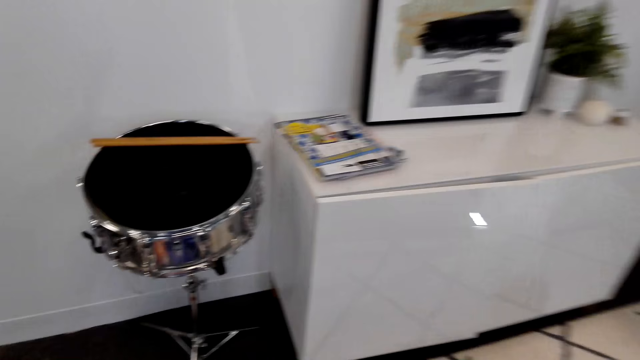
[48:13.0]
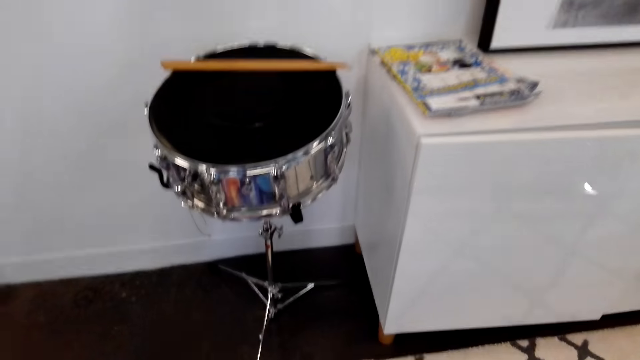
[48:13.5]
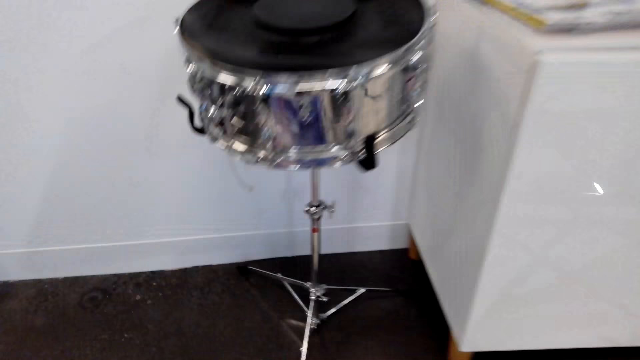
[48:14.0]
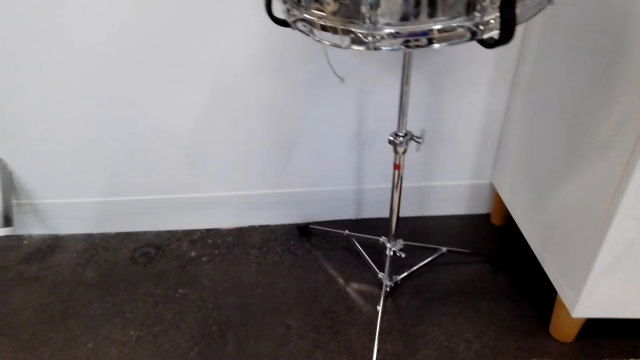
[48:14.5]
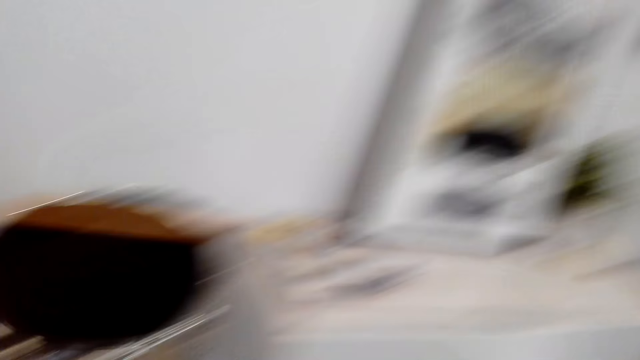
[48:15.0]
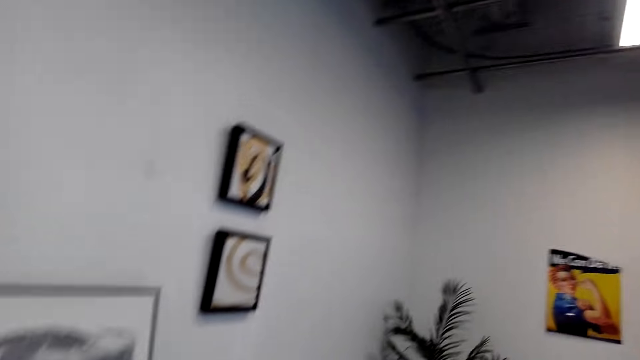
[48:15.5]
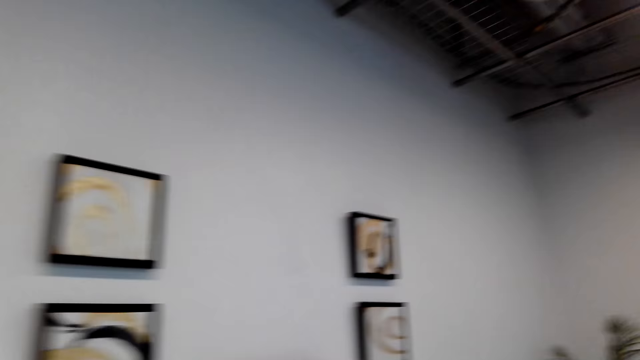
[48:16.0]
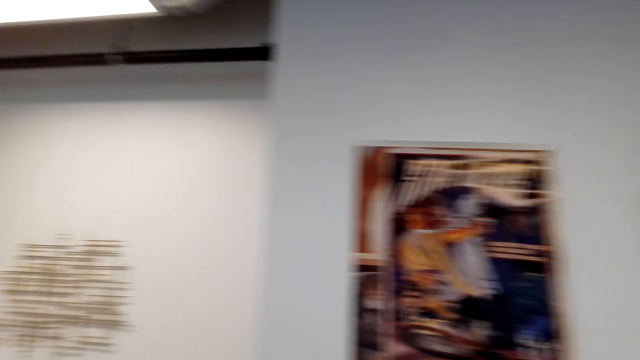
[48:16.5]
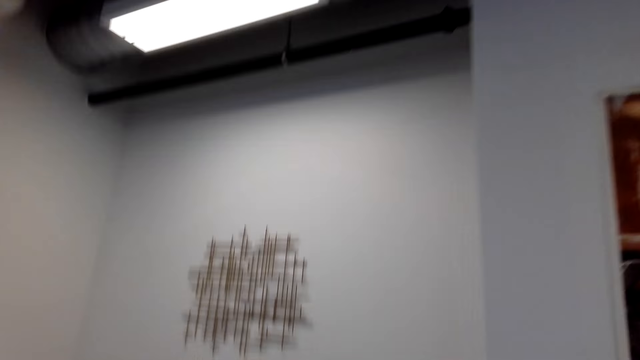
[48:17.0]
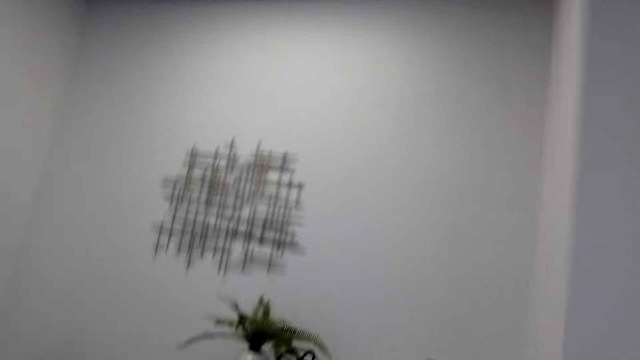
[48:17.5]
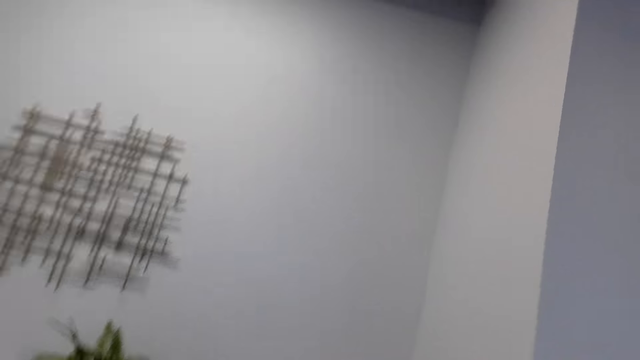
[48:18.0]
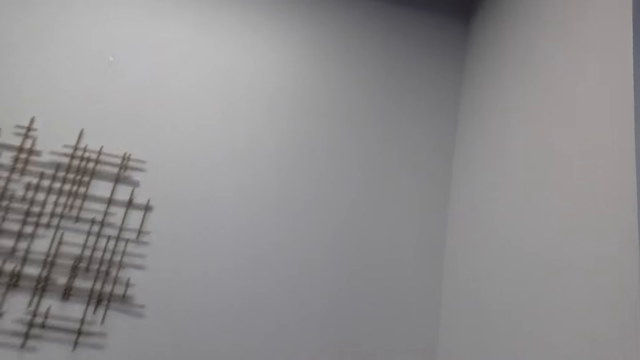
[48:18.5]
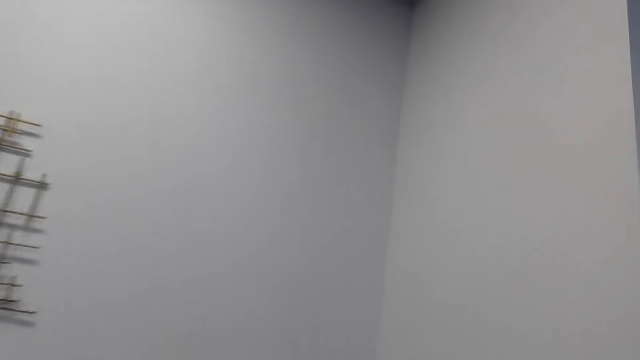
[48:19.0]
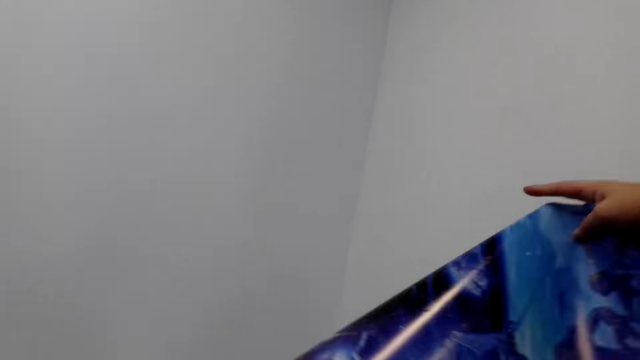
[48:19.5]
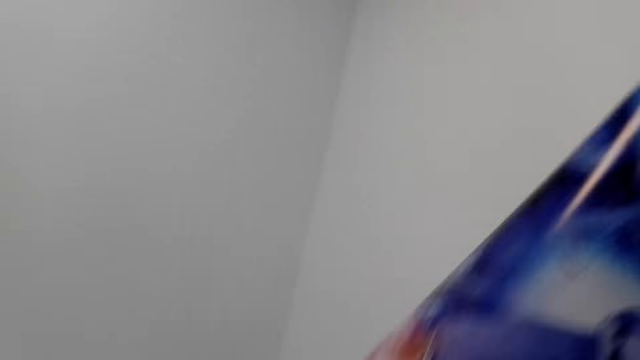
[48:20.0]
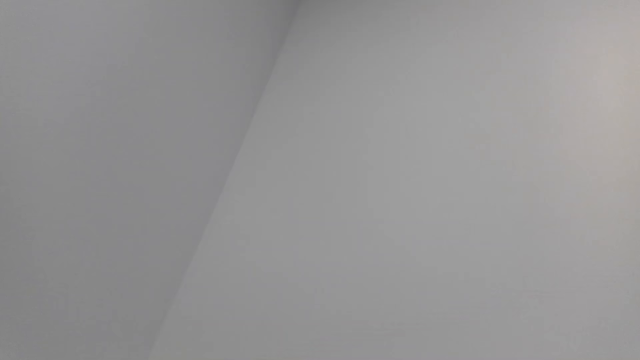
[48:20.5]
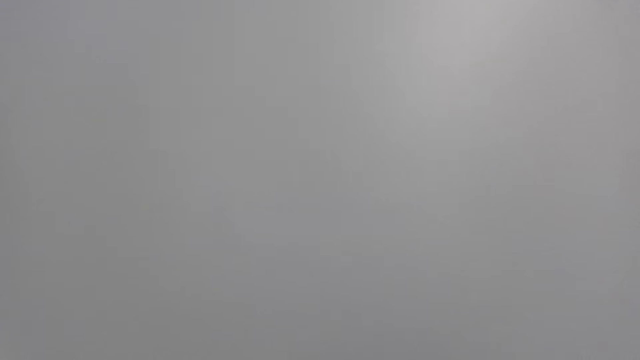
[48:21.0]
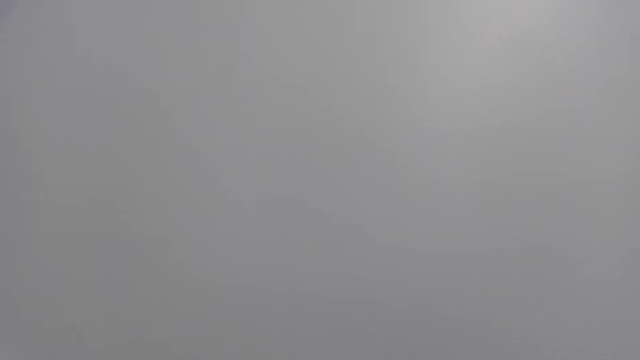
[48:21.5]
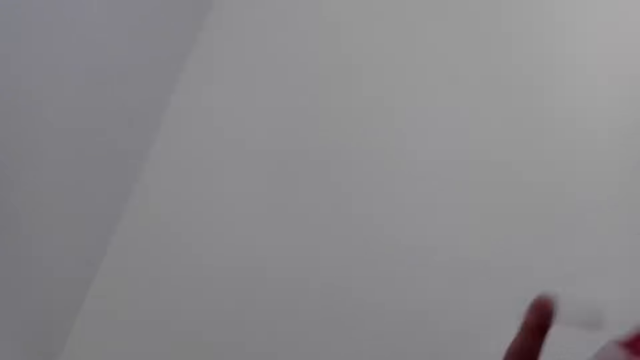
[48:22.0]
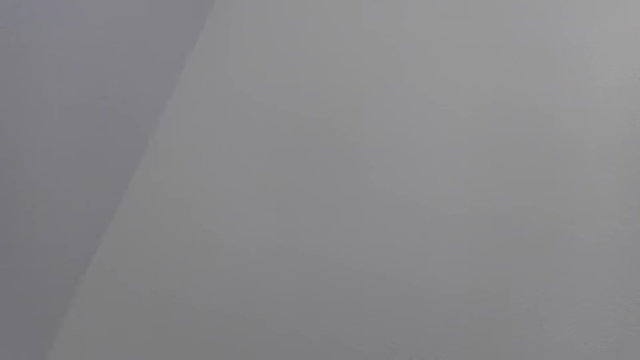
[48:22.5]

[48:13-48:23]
The camera wearer walks towards the wall. They turn the wall art.

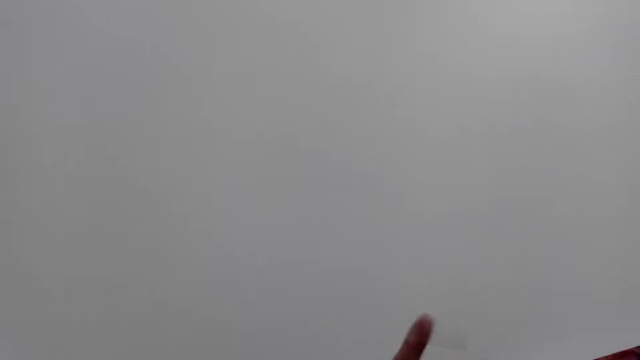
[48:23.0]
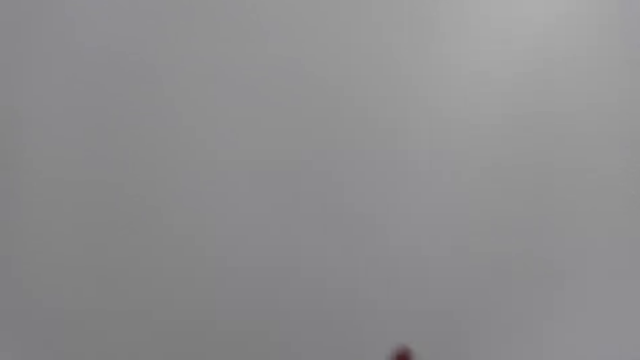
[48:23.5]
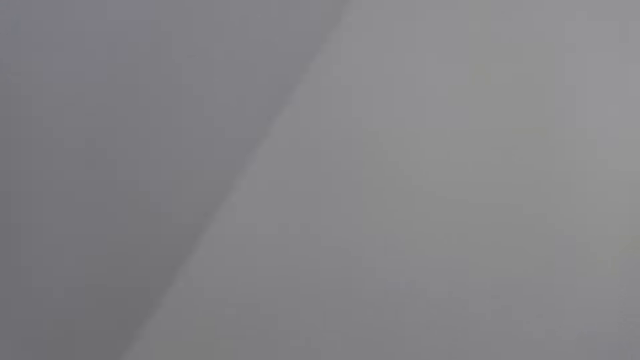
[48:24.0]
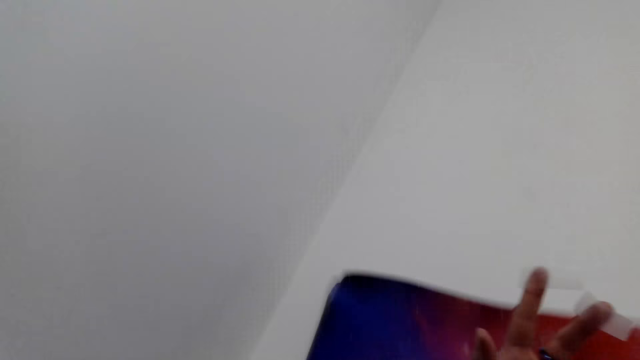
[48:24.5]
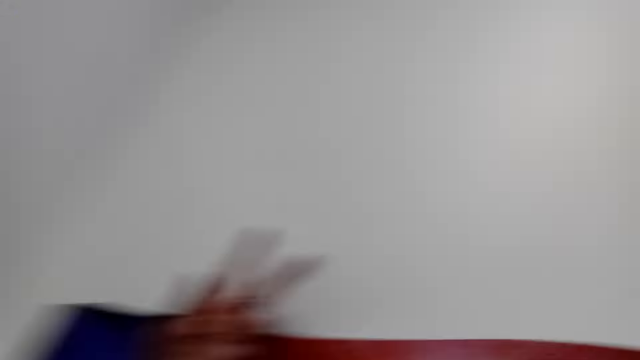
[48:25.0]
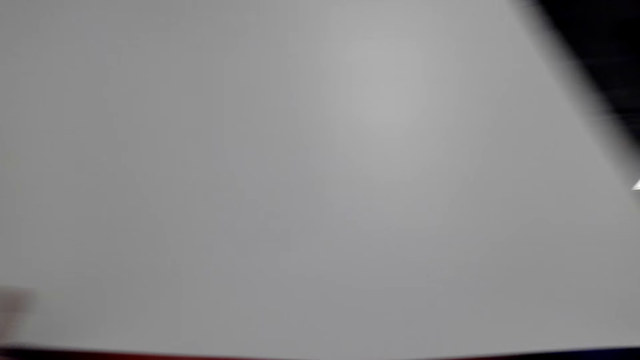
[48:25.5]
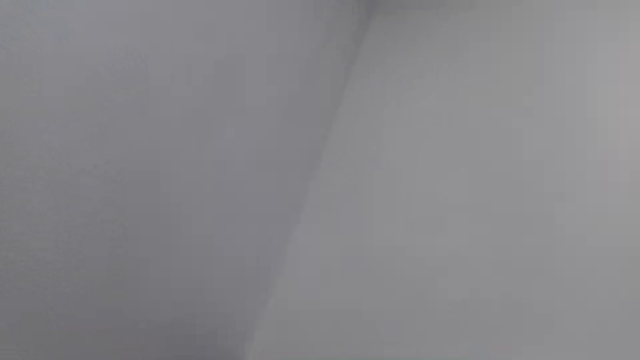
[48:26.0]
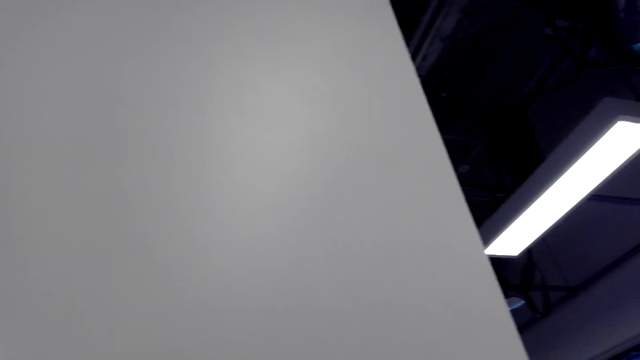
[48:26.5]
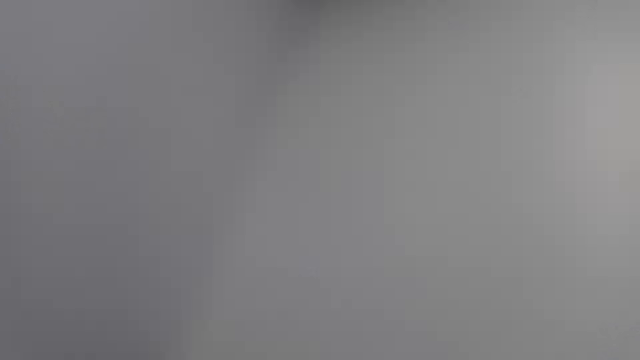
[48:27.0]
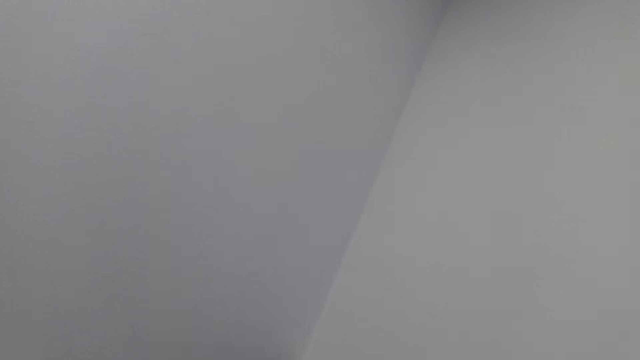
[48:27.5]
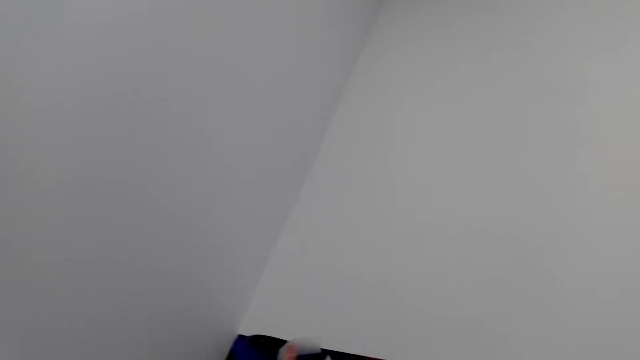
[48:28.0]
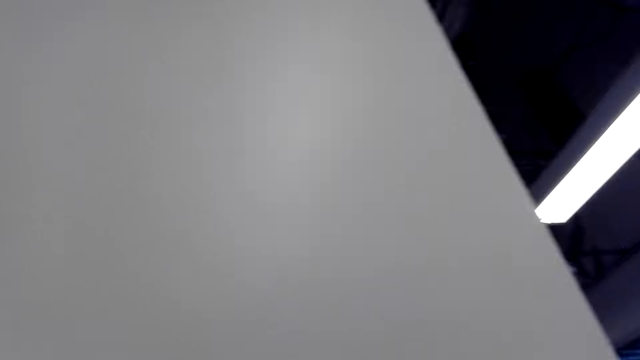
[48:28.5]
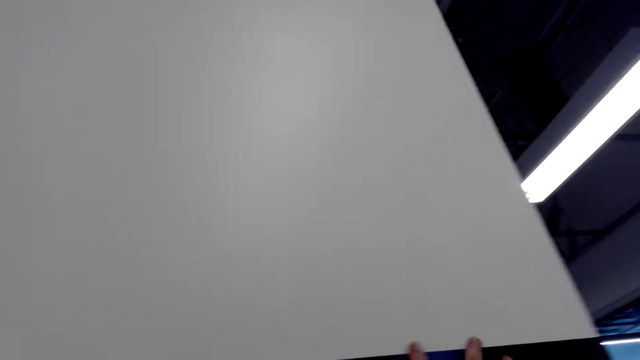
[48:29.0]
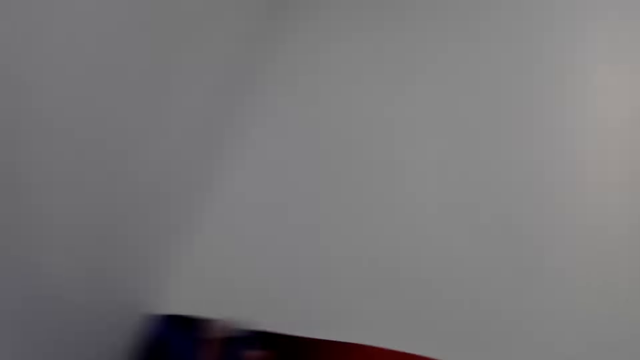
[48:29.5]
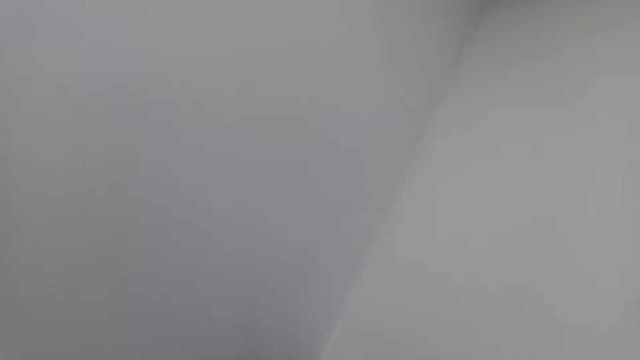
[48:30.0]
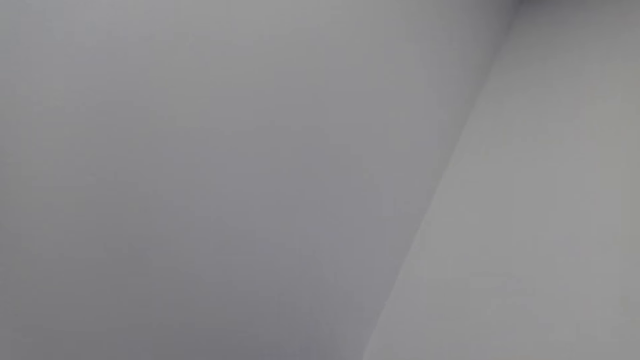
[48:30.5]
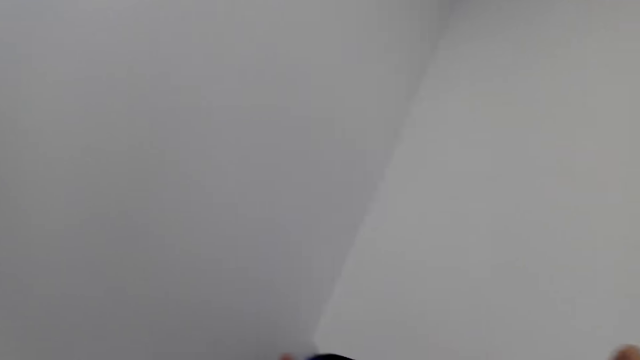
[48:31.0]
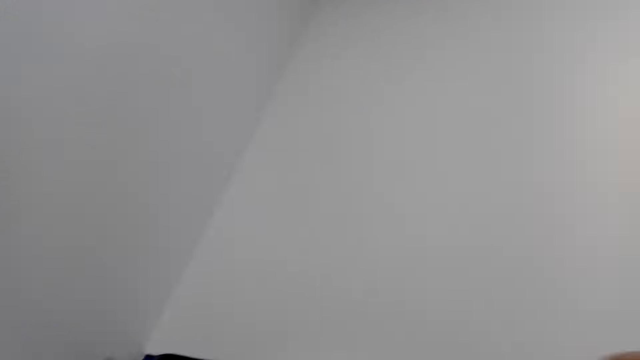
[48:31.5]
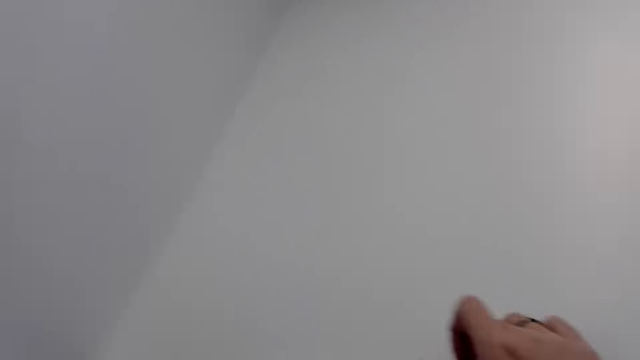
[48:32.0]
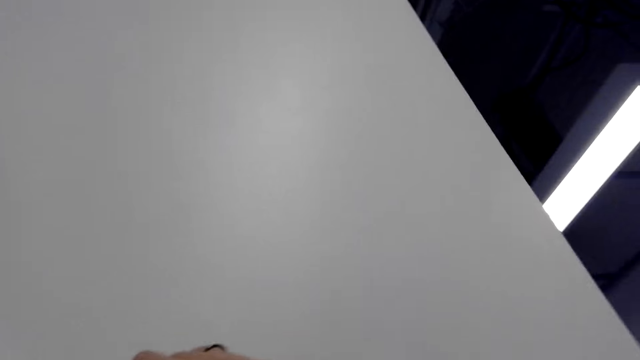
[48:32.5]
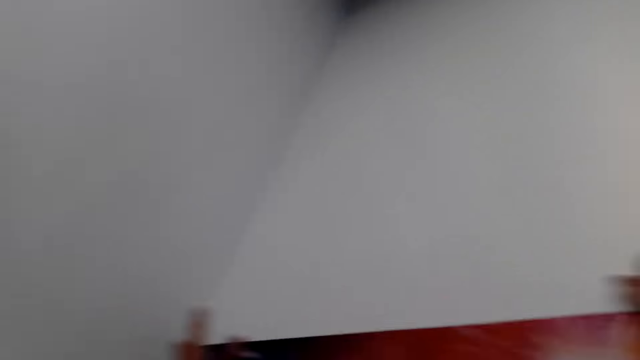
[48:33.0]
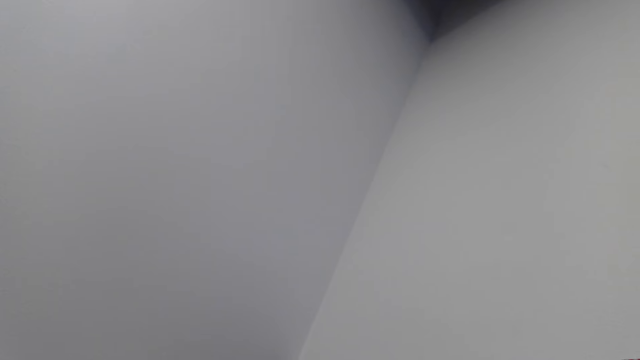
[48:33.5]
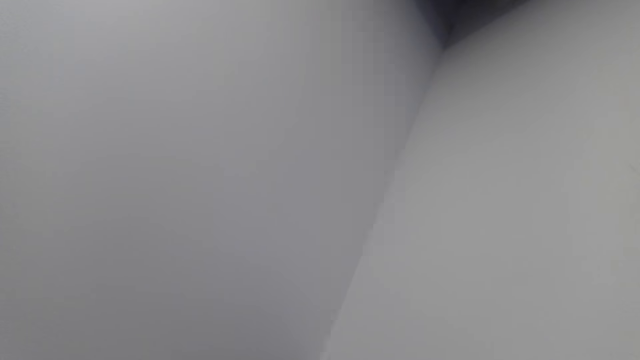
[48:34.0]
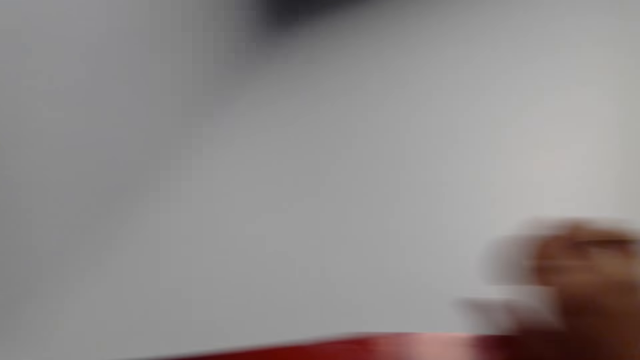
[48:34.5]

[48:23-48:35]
The camera wearer mounts wallpaper on the wall. They look around the room.
